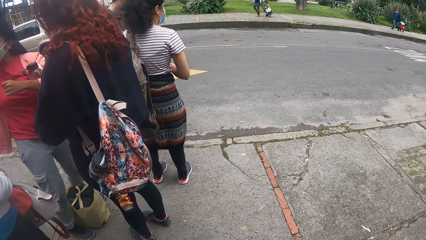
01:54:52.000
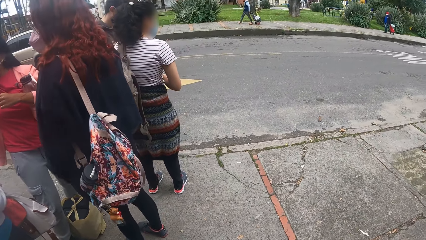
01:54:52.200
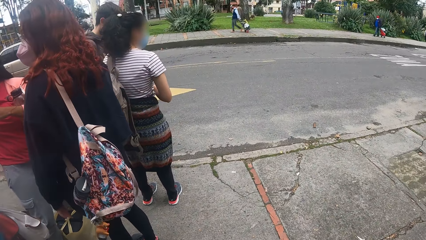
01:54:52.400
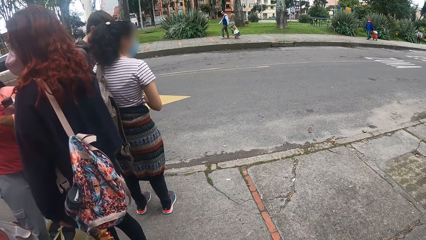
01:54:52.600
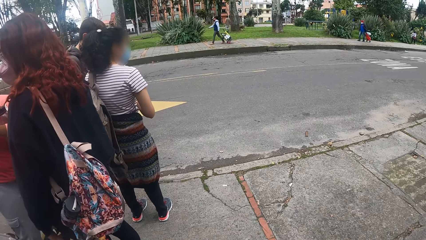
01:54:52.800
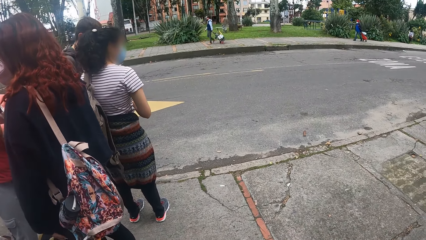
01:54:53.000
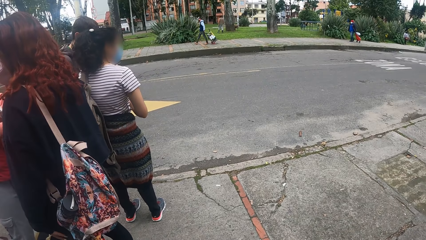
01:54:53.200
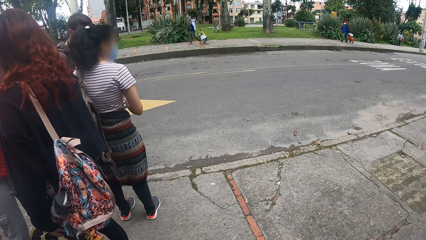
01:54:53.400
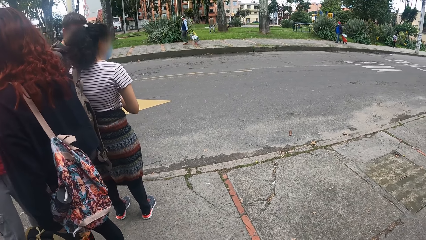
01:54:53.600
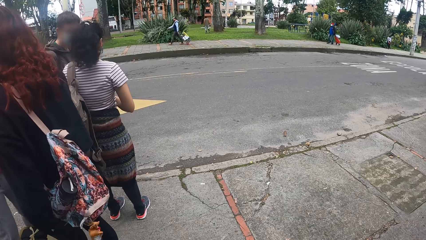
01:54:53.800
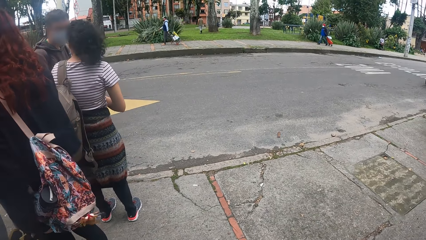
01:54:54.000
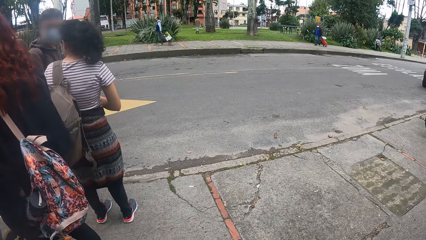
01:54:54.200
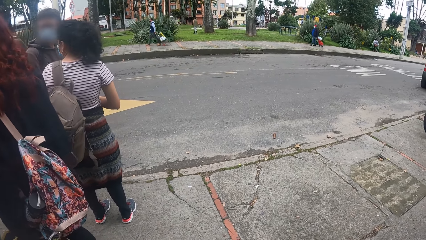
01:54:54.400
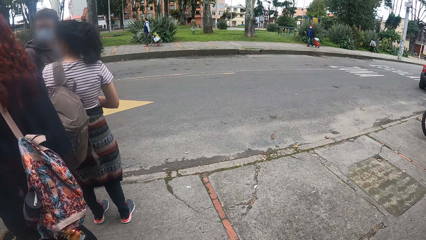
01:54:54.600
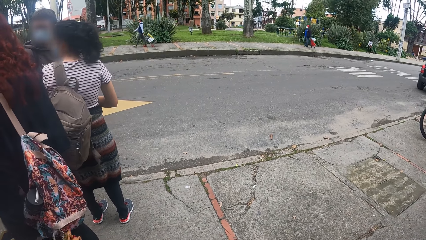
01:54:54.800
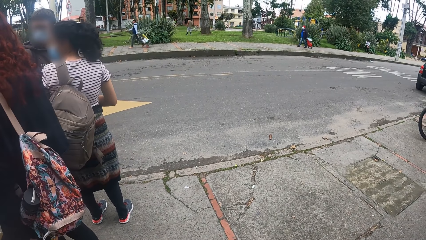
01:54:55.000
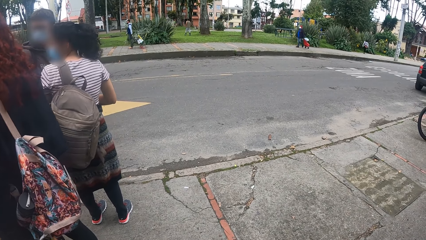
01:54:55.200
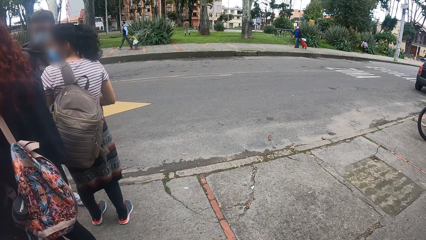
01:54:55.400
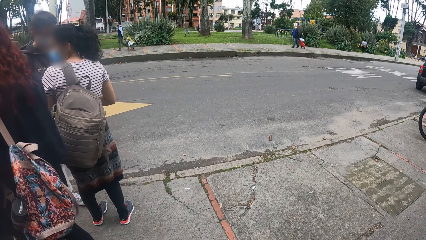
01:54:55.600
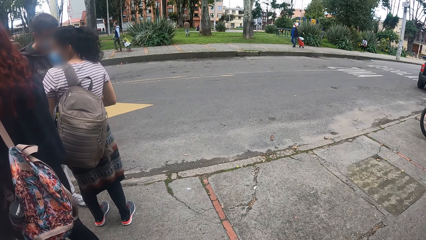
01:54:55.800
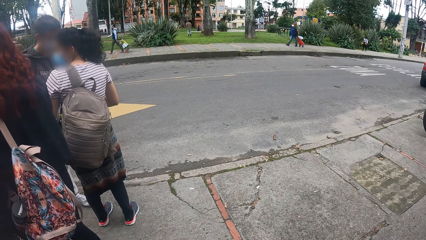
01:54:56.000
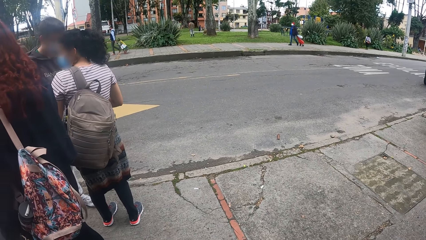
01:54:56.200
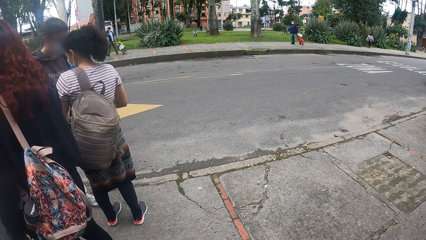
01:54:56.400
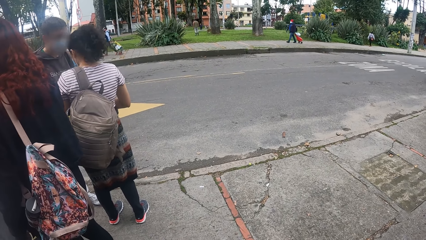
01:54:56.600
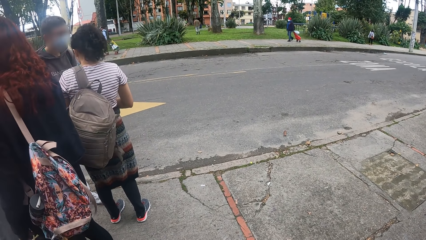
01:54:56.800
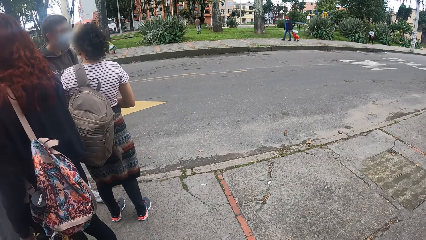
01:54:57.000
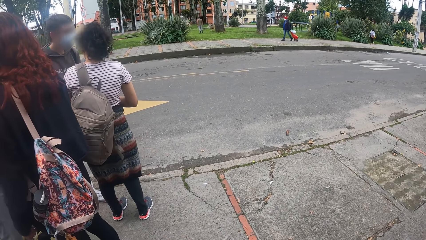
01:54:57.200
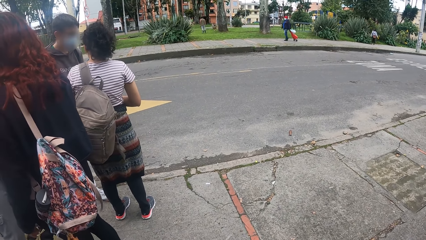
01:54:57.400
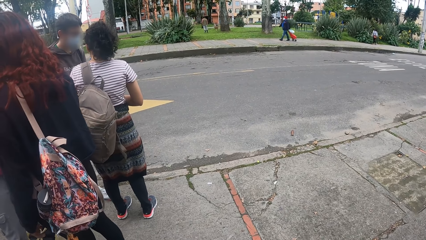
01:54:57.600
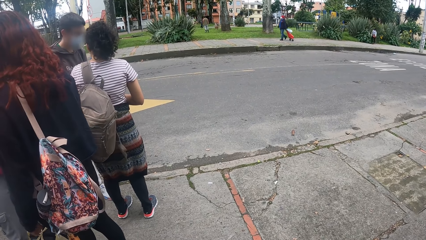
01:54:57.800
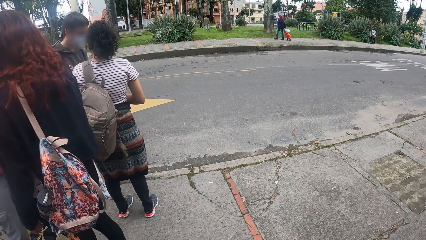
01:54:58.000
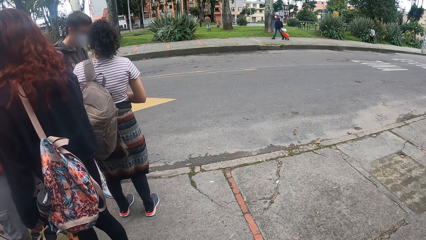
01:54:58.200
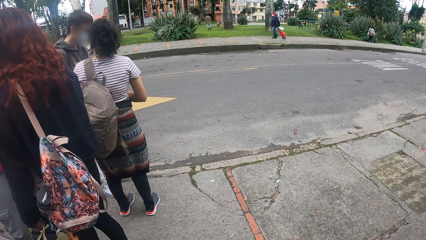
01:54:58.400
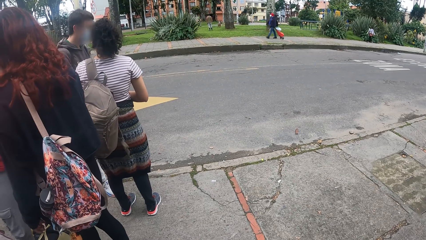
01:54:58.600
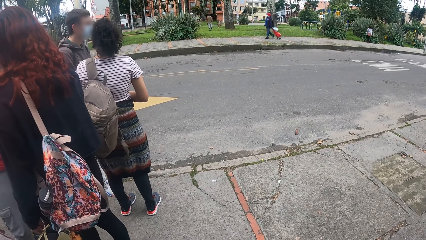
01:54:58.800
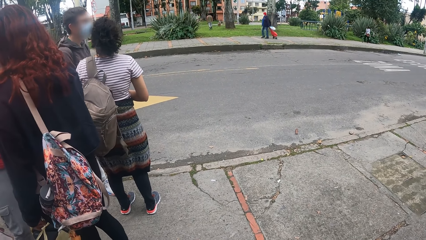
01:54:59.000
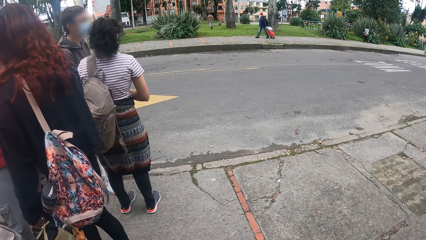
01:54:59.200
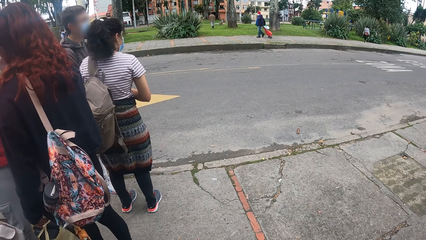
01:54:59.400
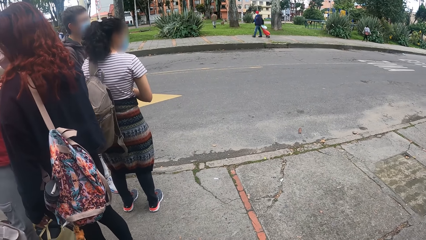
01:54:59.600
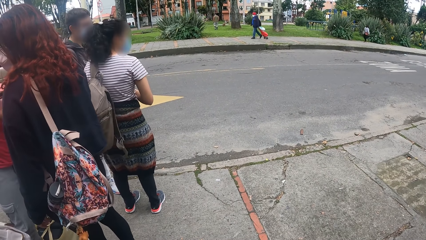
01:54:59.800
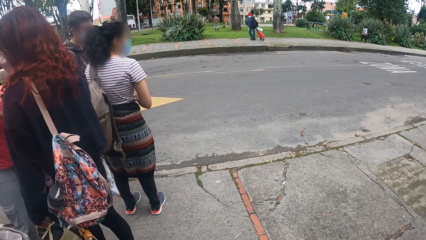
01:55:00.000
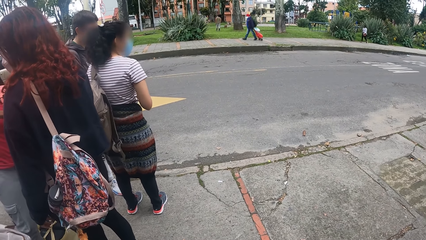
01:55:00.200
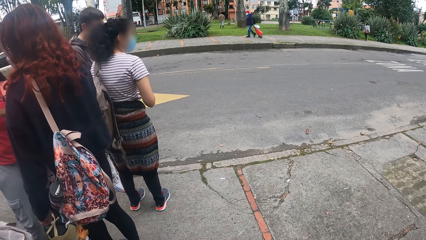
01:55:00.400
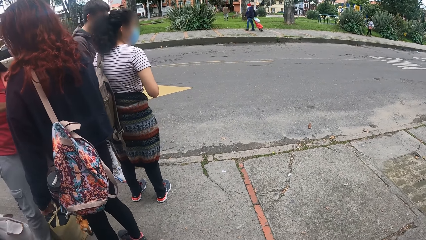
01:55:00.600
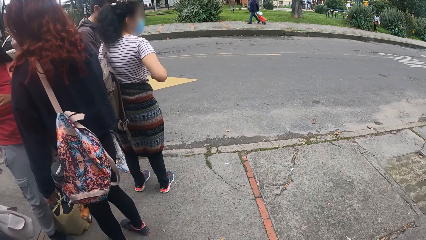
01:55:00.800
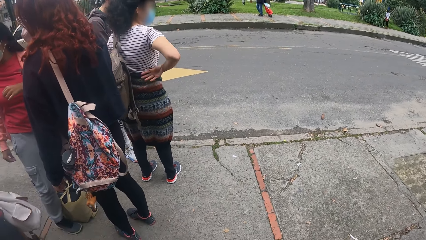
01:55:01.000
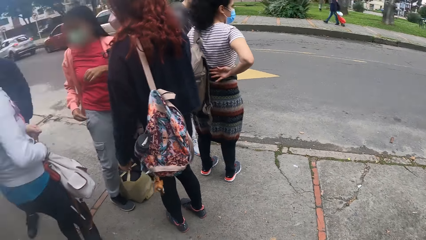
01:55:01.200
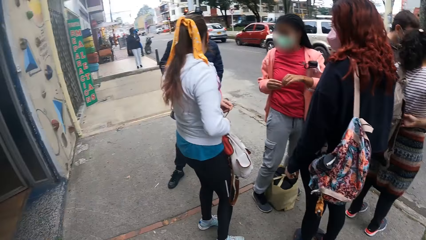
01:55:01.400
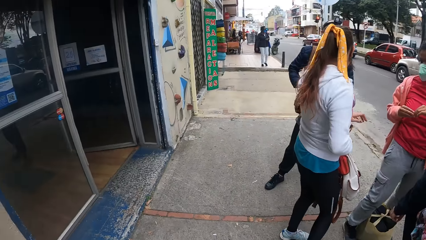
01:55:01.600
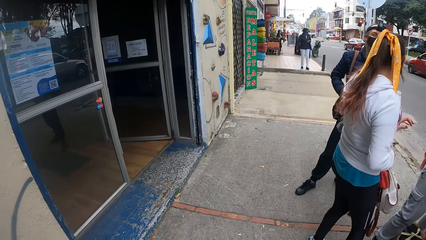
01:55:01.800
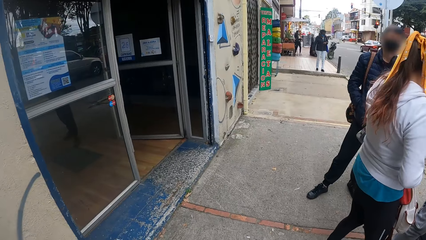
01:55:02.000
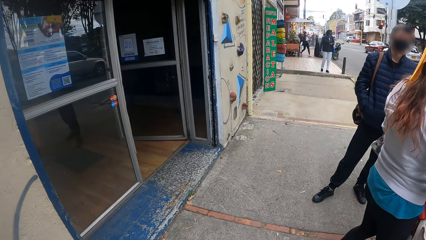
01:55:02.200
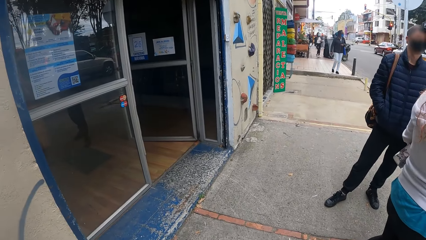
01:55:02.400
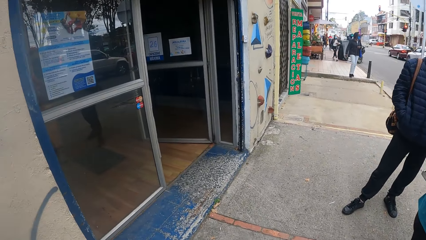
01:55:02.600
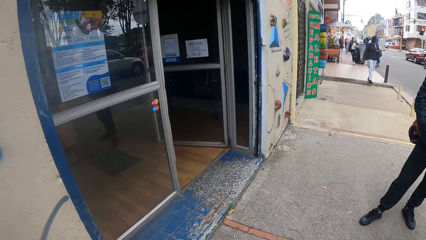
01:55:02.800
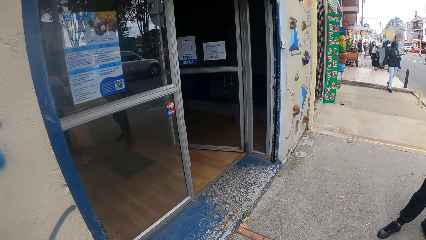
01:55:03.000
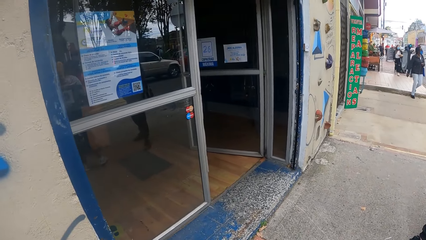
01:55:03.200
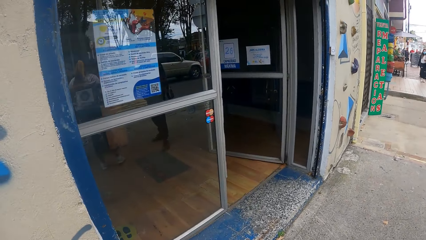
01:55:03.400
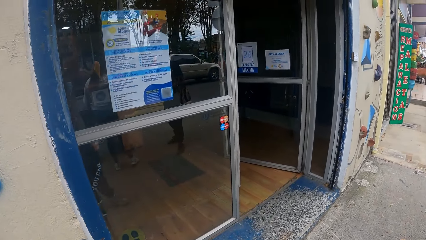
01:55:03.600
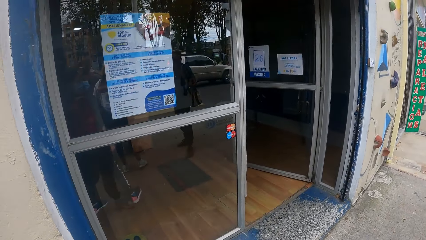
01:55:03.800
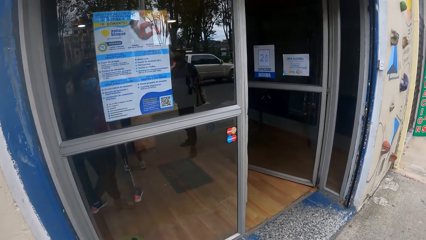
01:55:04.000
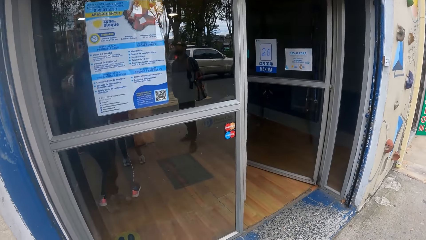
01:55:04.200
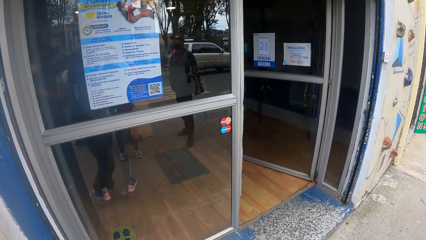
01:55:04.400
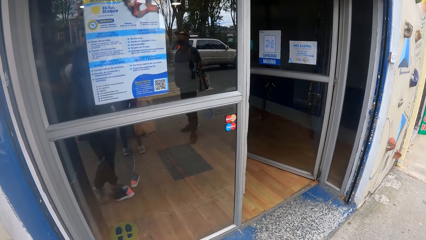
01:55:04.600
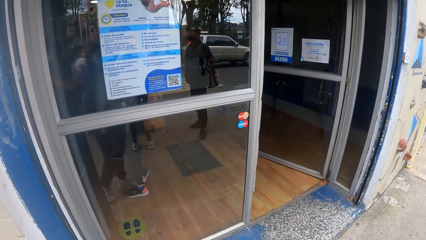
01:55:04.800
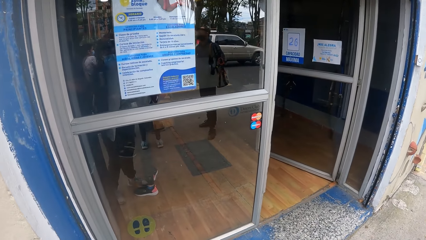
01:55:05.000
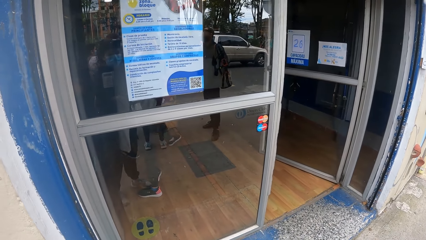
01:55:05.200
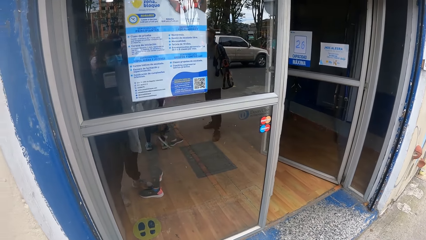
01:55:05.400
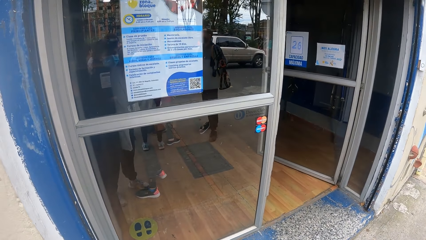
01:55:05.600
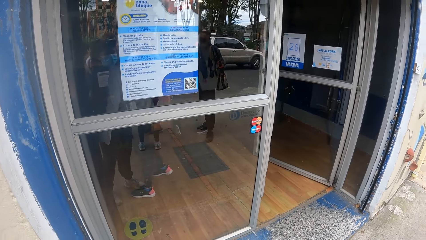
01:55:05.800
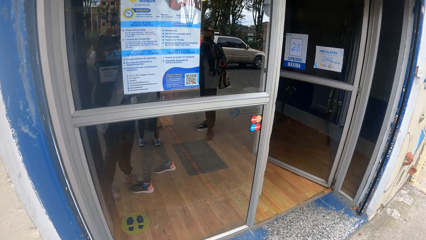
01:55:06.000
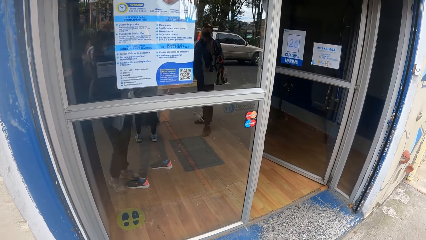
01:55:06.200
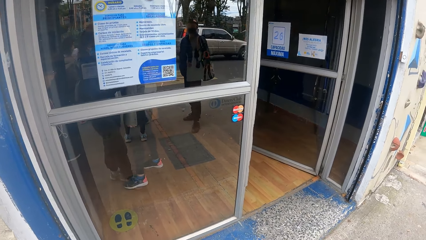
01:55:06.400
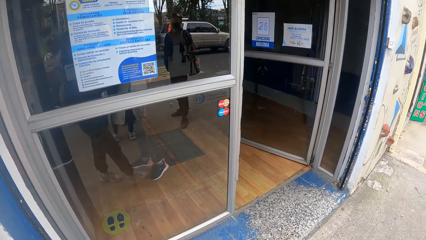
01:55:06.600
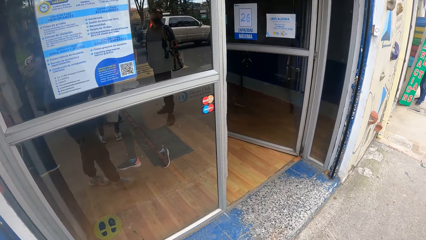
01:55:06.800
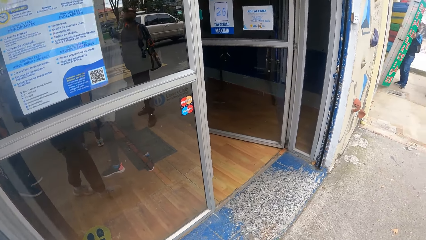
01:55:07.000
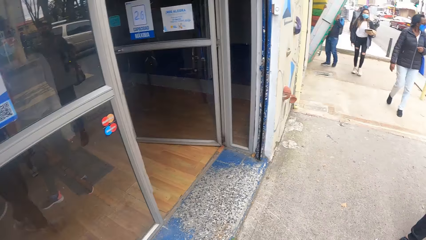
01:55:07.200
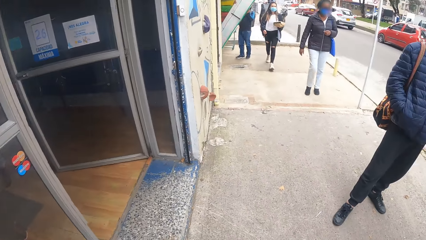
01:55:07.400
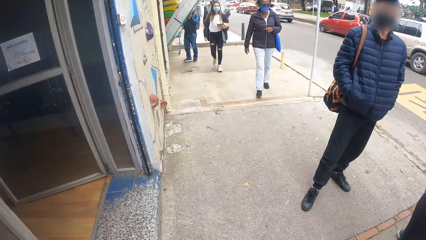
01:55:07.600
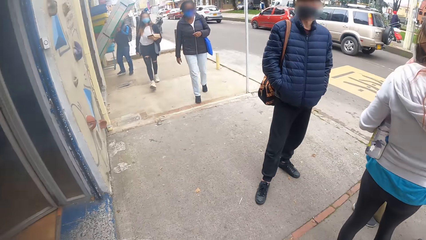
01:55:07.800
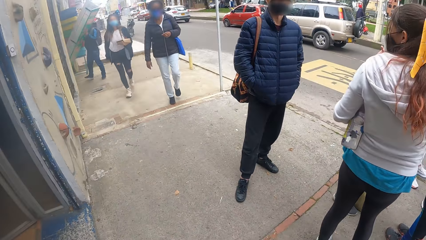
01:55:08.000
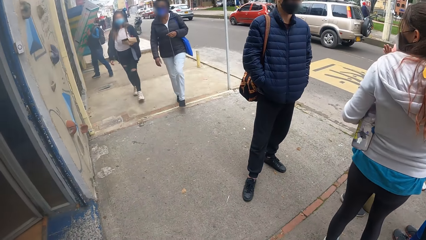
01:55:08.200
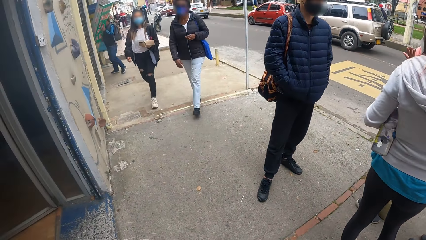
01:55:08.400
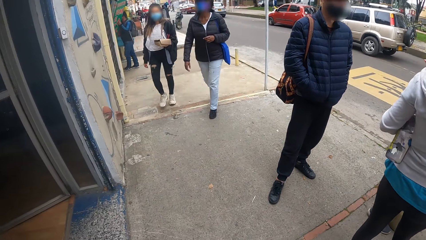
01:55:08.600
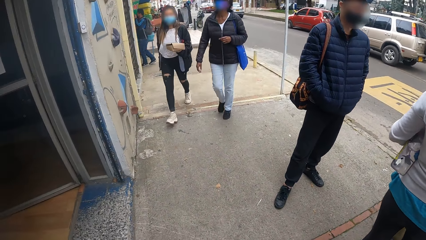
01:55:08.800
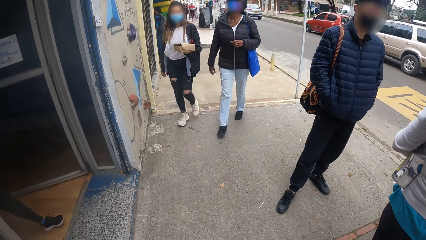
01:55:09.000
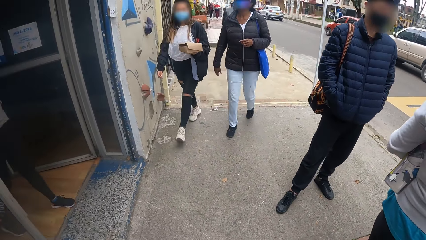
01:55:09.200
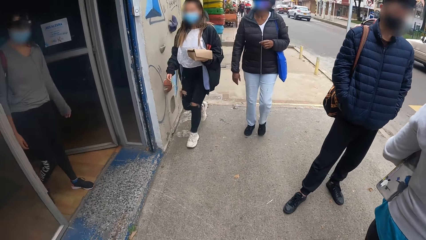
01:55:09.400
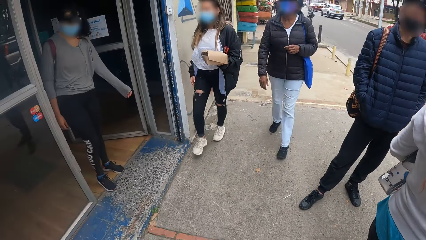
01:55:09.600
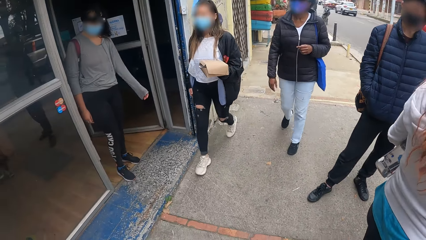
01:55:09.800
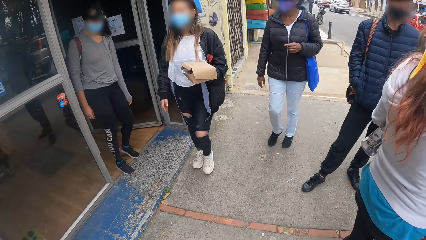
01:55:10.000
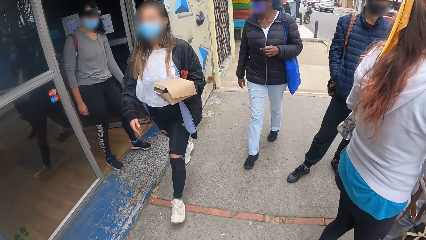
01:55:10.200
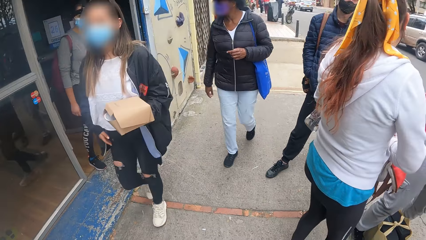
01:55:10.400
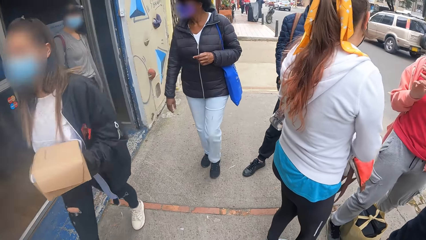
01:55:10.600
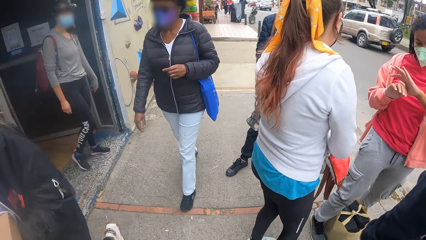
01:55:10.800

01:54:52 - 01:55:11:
The camera wearer looks around.
